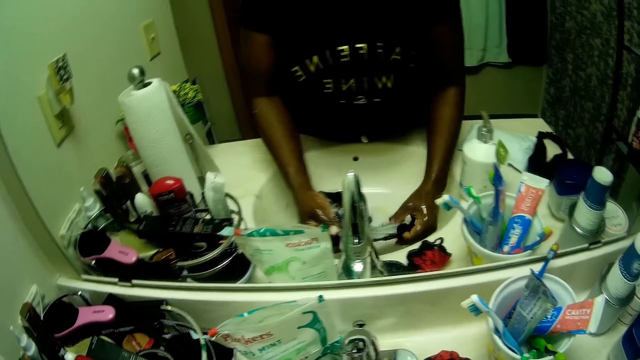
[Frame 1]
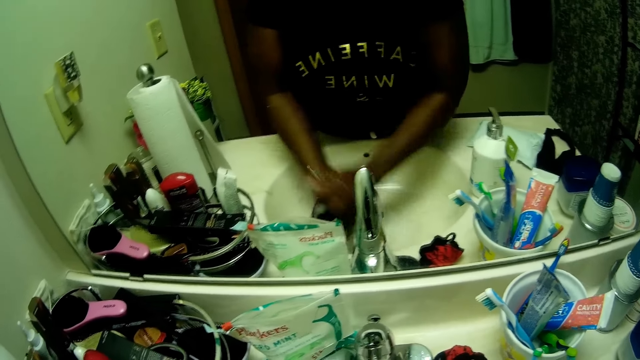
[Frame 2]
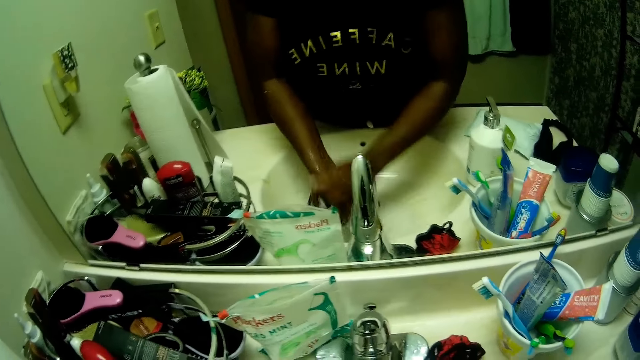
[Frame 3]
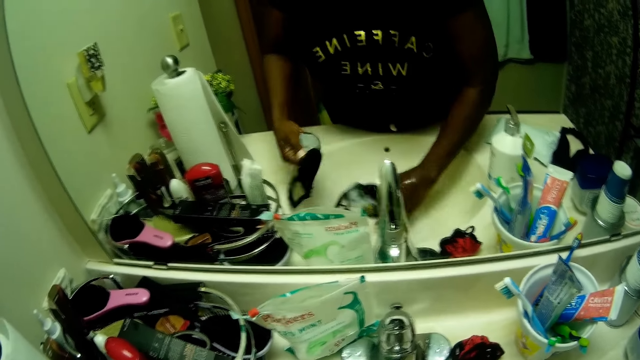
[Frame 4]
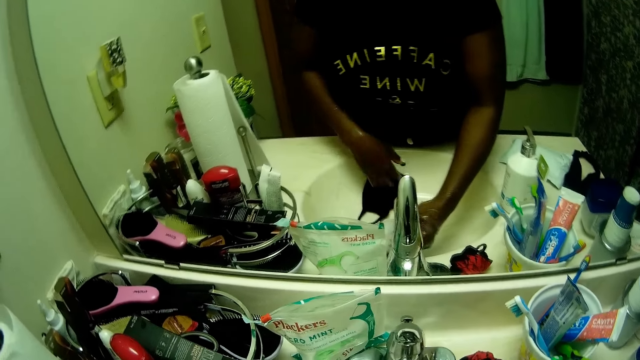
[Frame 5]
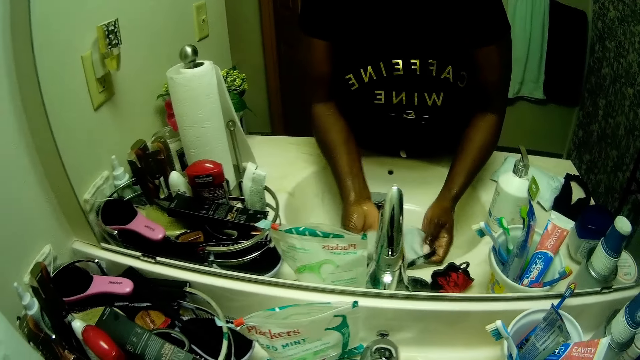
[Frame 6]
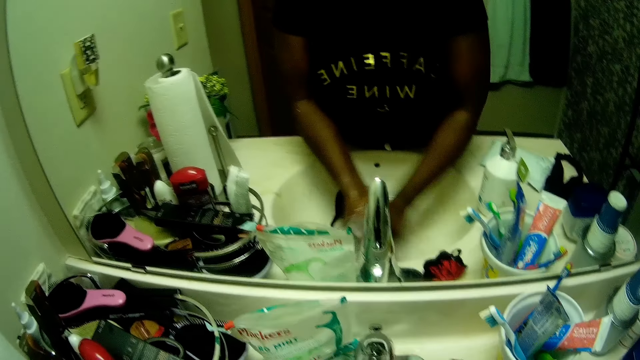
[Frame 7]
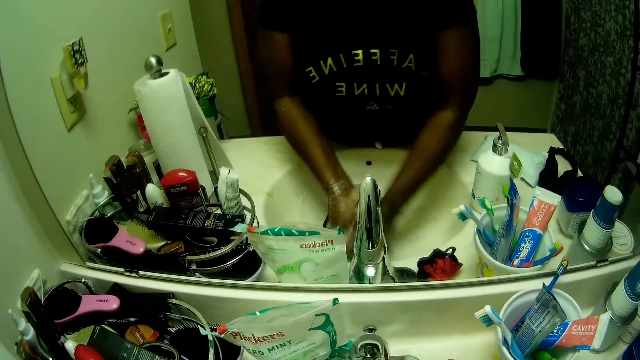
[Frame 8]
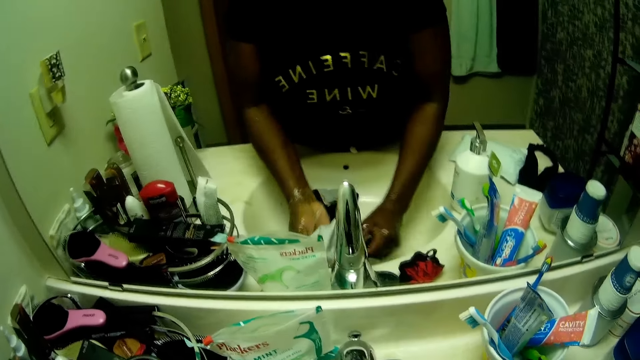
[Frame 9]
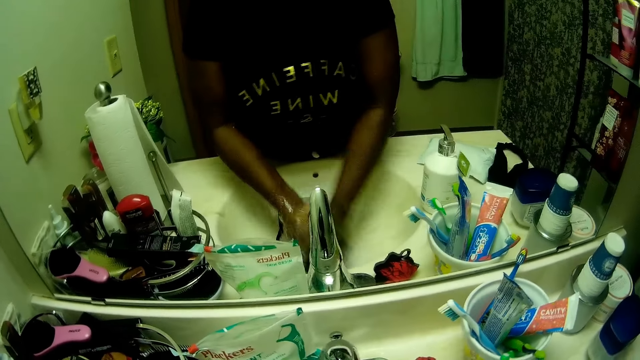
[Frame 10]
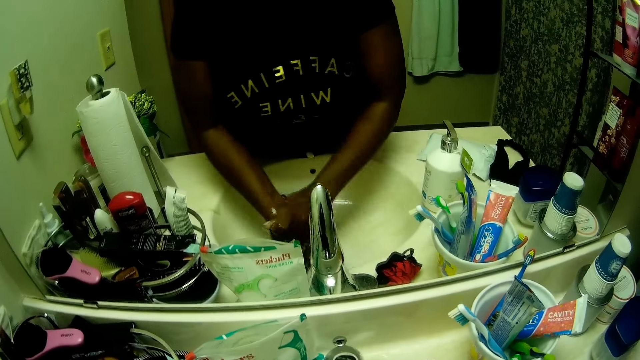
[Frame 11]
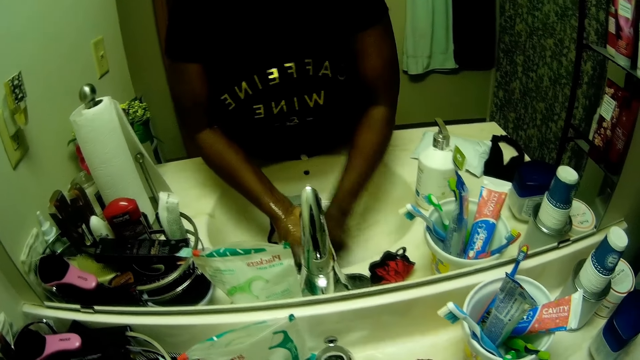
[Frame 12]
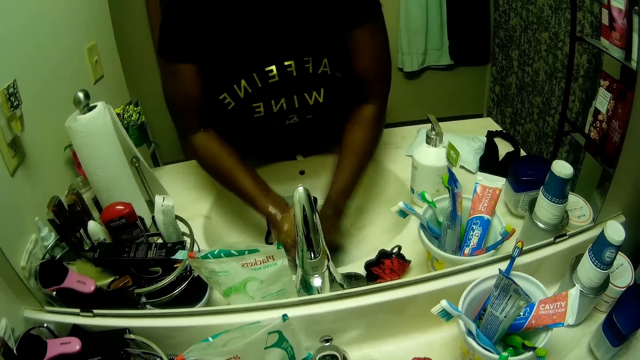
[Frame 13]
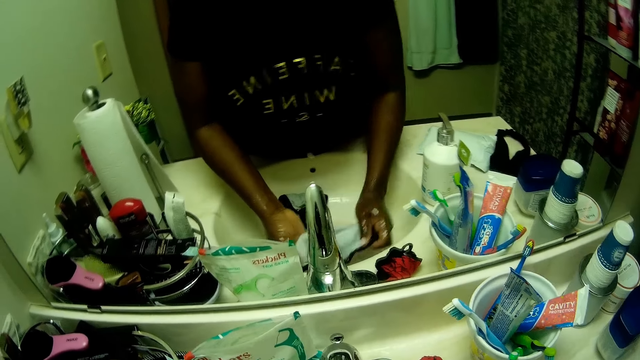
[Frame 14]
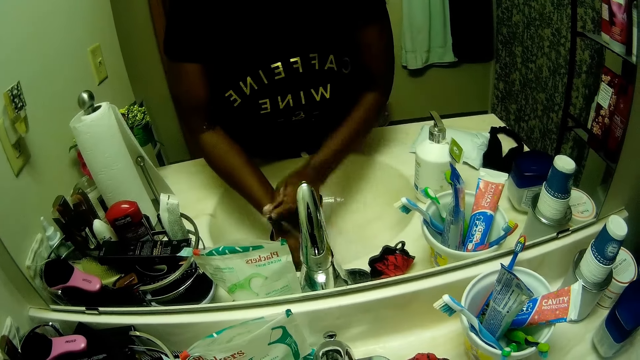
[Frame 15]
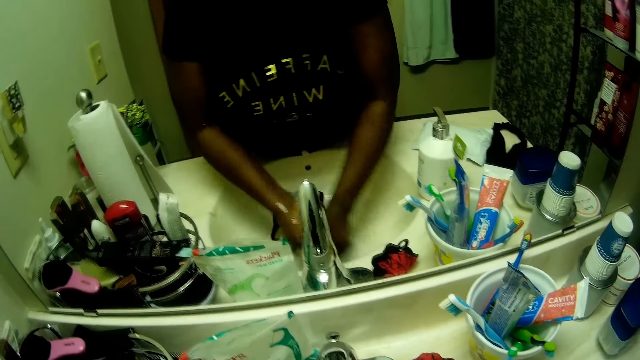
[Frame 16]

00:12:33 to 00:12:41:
The camera wearer picks the nose mask with her right hand. She drops the nose mask with her left hand. She washes the nose mask with both hands.

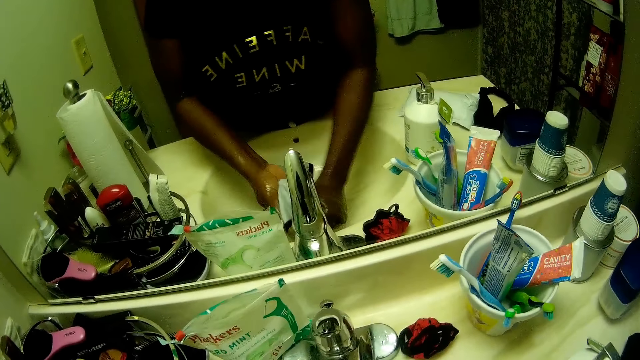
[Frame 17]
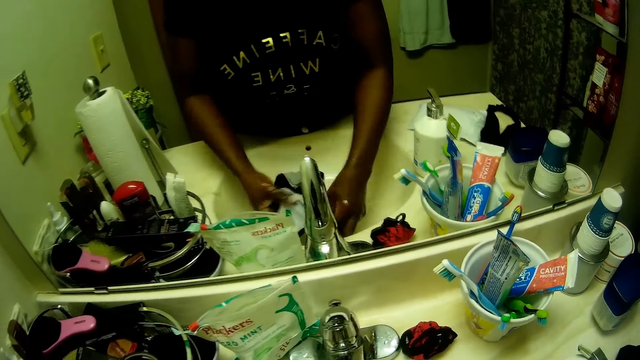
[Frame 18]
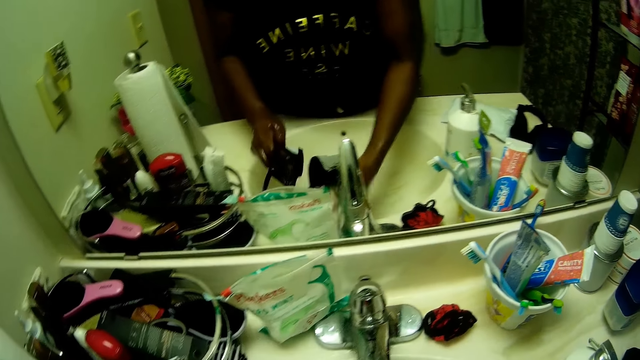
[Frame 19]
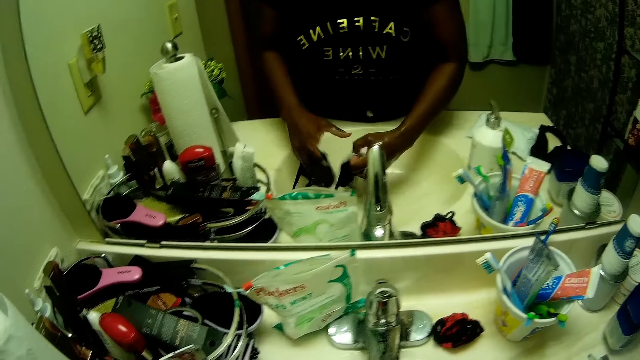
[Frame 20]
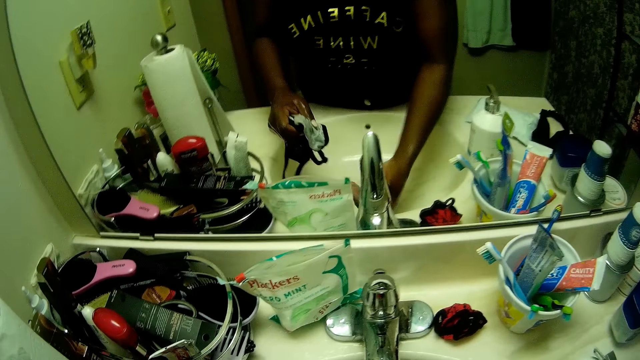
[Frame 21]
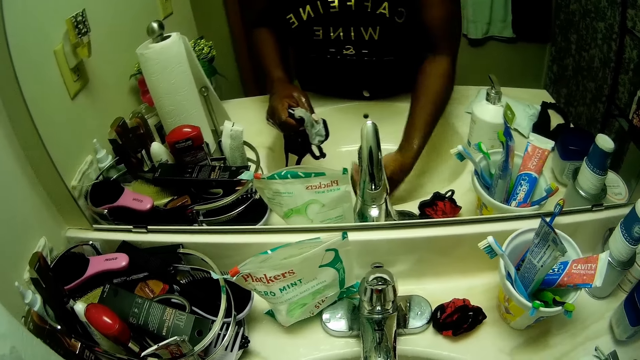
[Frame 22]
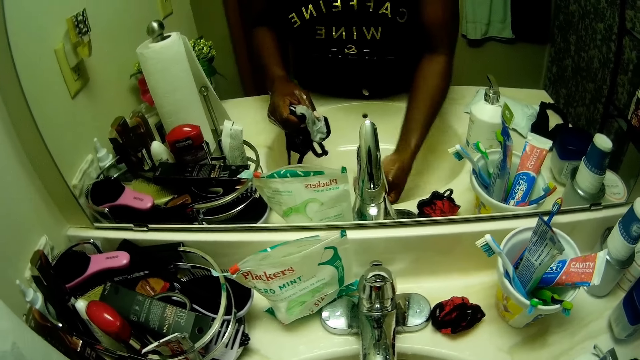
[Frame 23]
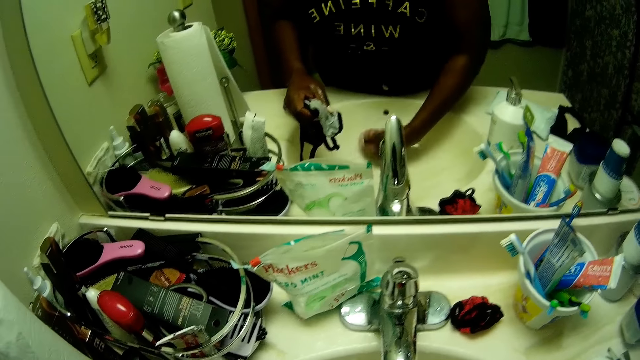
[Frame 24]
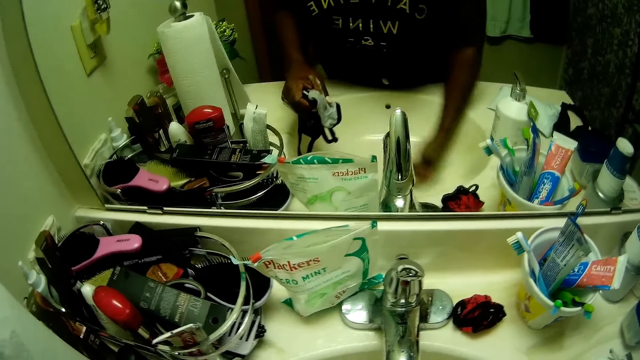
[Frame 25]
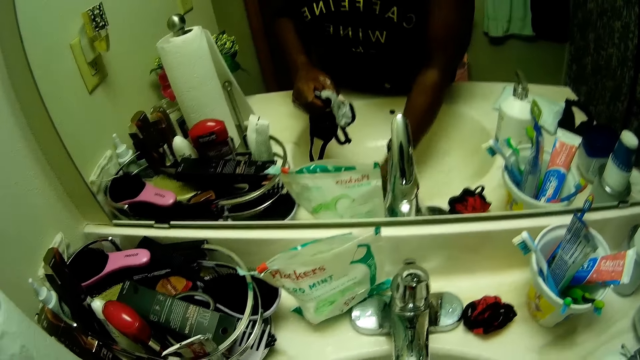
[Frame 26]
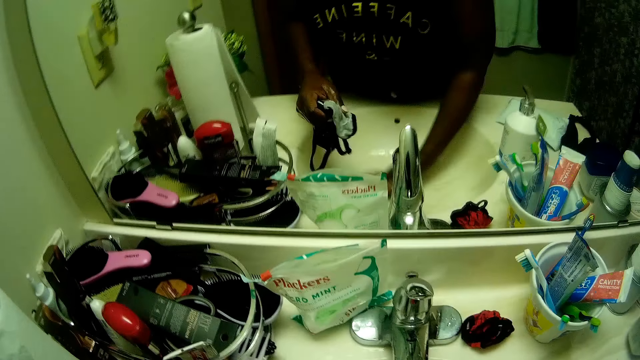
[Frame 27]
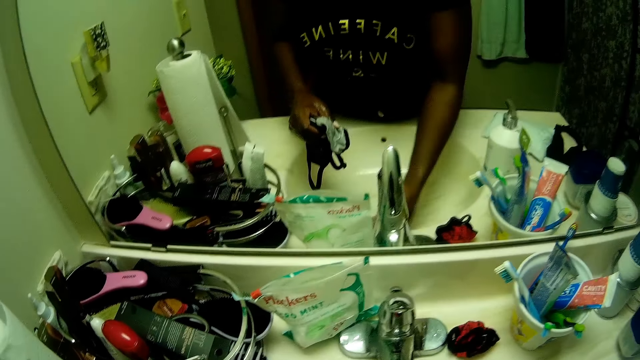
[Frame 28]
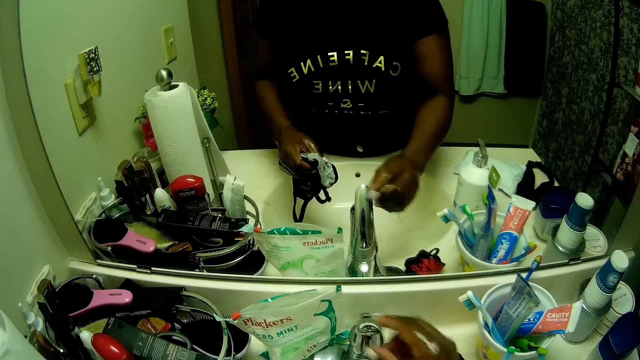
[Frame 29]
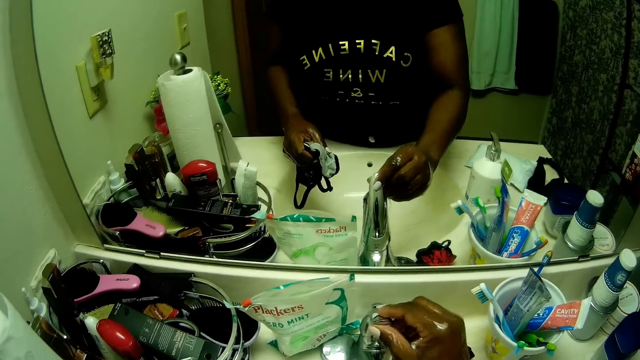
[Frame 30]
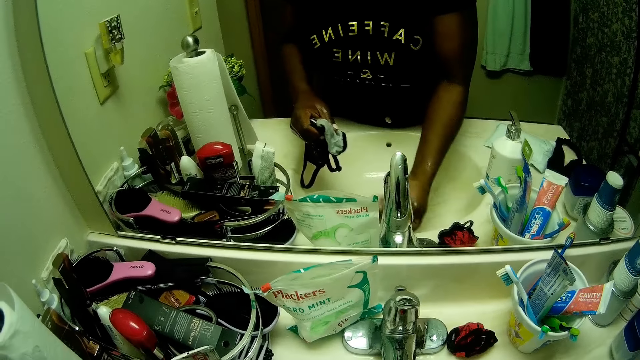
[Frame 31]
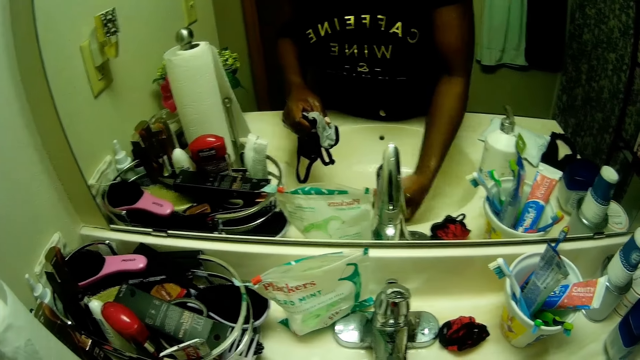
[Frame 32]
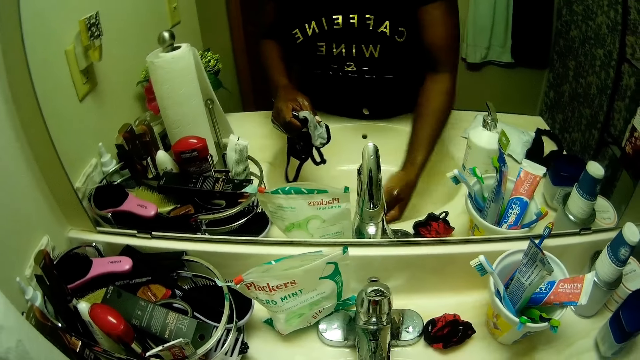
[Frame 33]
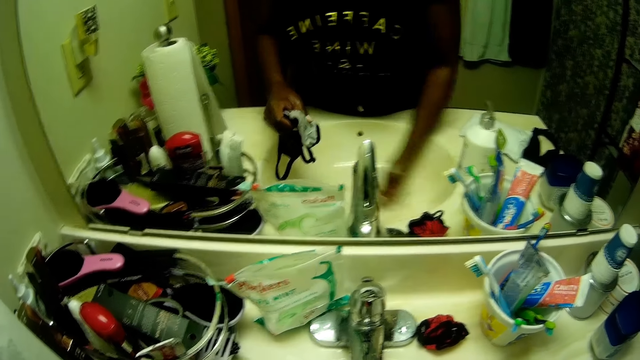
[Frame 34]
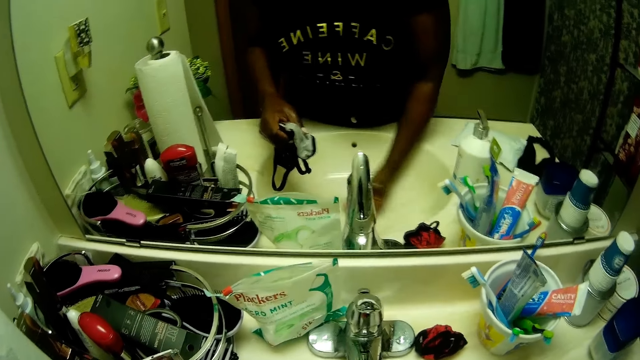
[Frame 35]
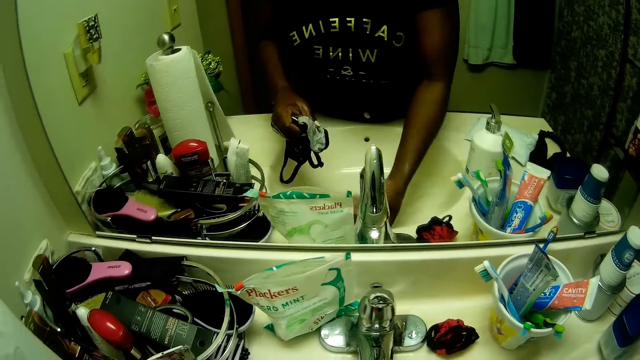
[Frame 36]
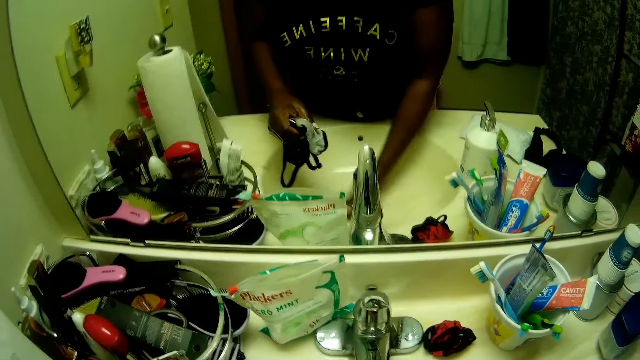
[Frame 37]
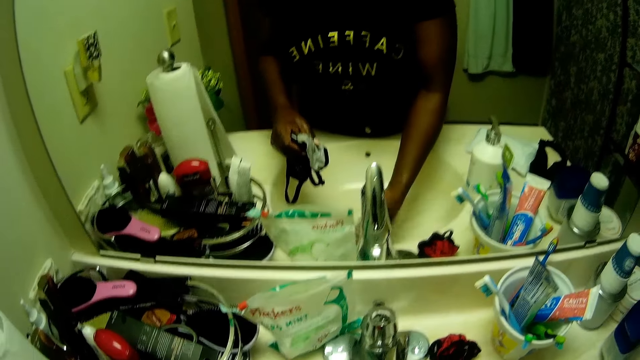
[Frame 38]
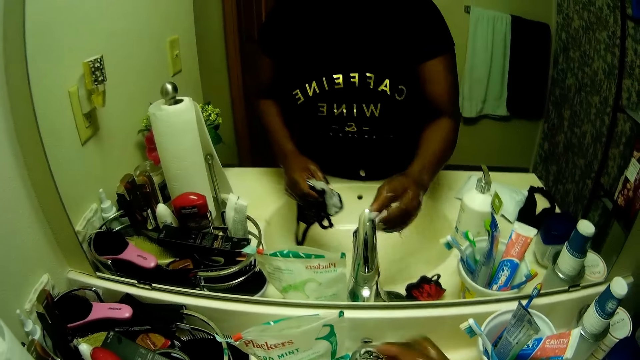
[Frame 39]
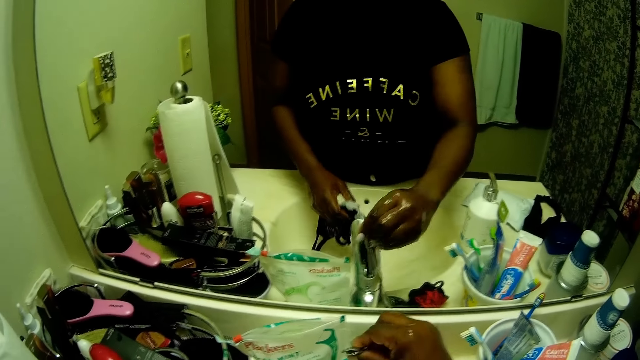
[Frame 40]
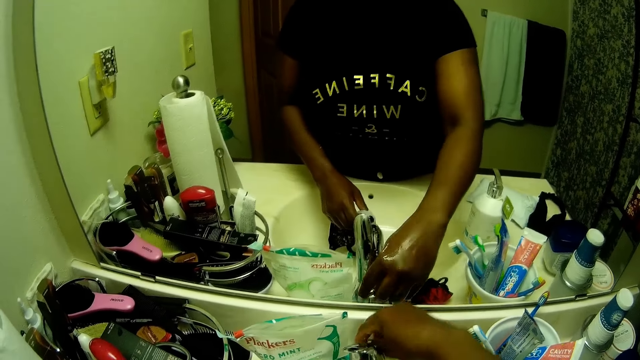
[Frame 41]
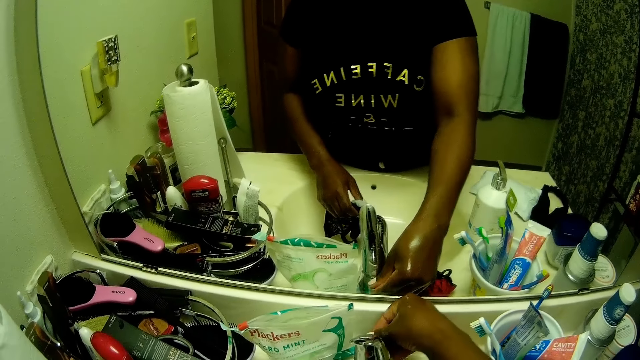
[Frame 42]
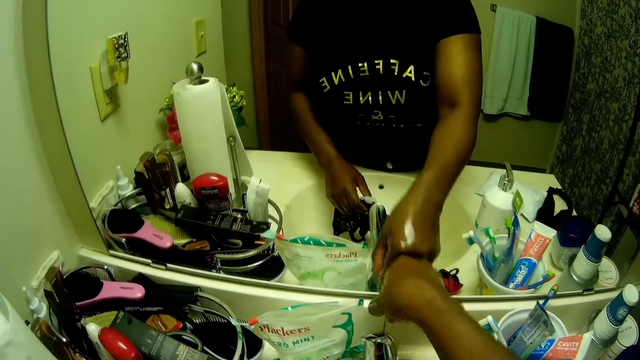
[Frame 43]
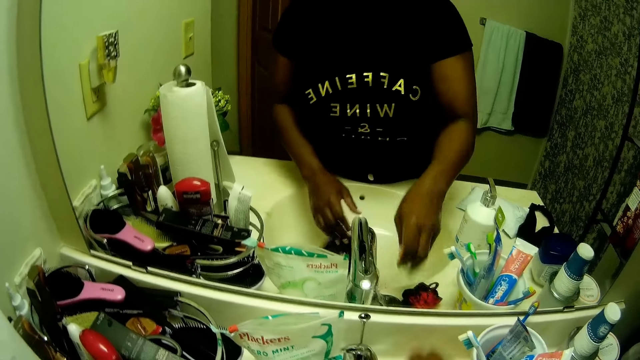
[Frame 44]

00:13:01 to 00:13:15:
The camera wearer picks the nose mask with her right hand. She moves the nose mask in her right hand to her left hand. She rinses the sink with her right hand. She touches the tap. She opens the tap with her right hand. She rinses the sink with her right hand. She regulates the tap with her right hand.
